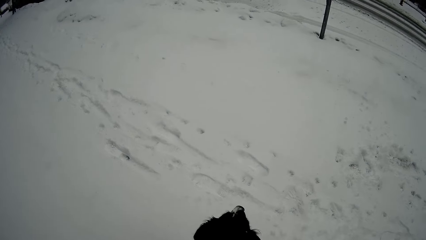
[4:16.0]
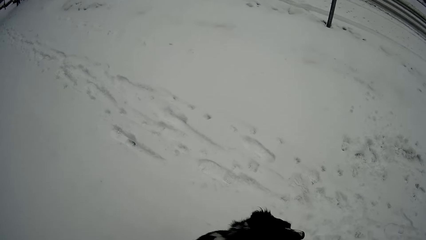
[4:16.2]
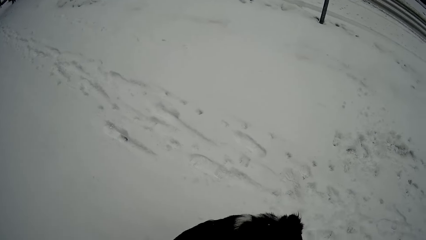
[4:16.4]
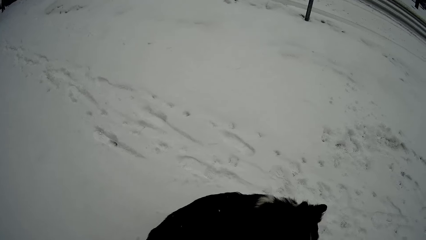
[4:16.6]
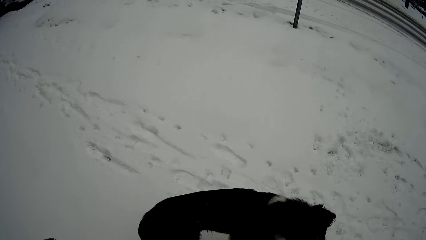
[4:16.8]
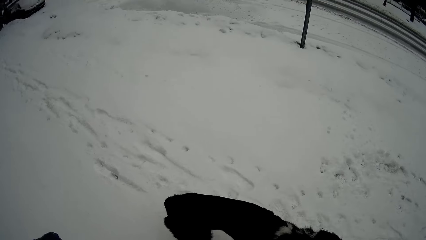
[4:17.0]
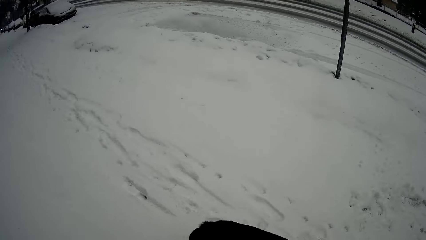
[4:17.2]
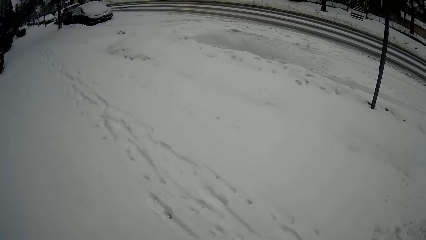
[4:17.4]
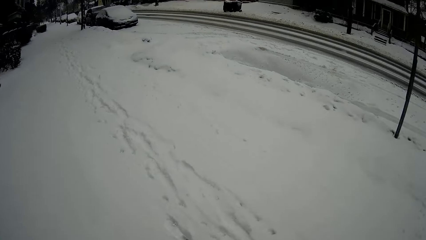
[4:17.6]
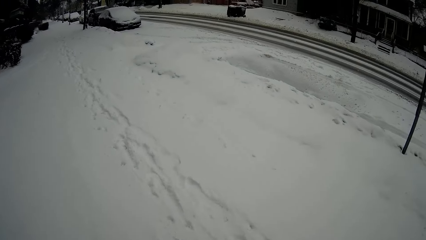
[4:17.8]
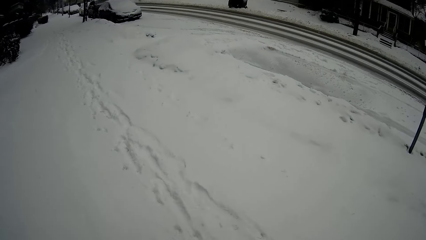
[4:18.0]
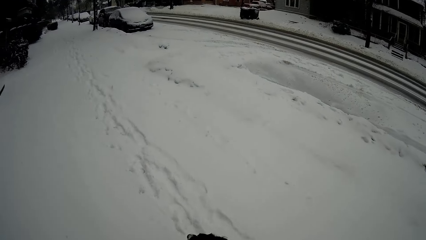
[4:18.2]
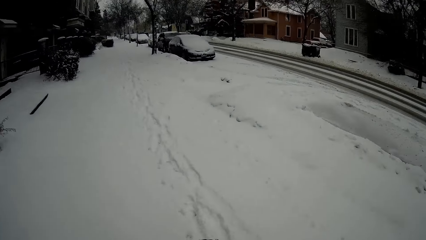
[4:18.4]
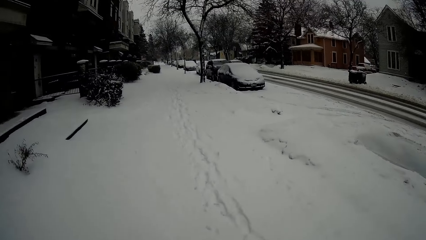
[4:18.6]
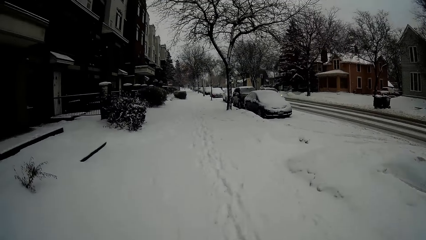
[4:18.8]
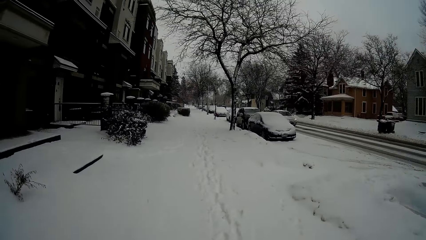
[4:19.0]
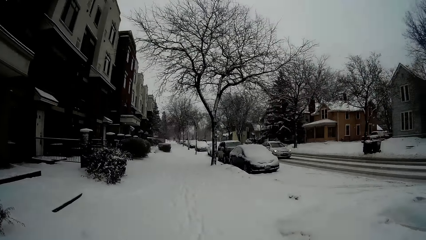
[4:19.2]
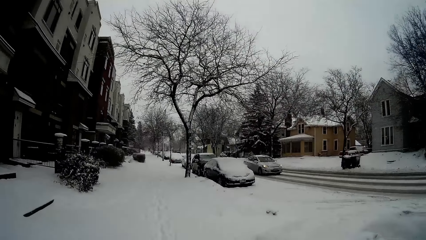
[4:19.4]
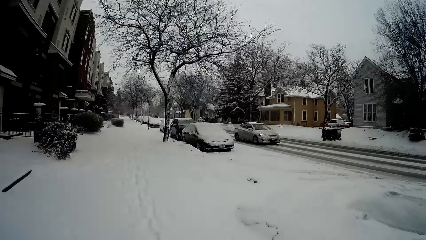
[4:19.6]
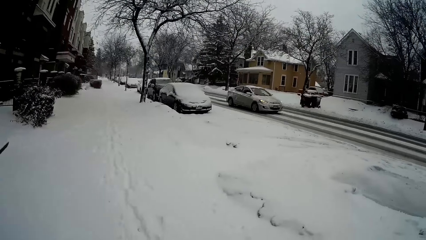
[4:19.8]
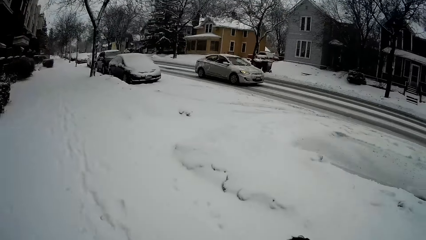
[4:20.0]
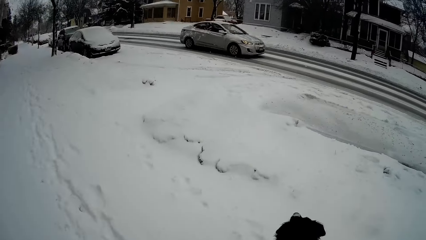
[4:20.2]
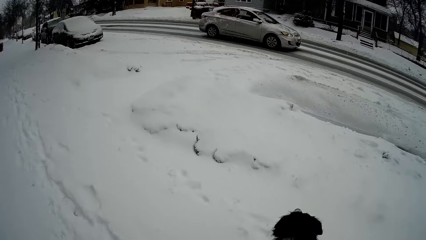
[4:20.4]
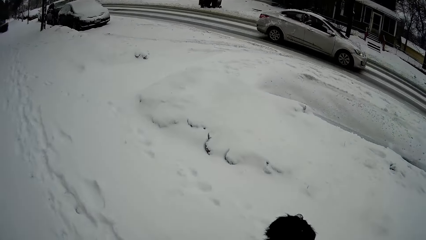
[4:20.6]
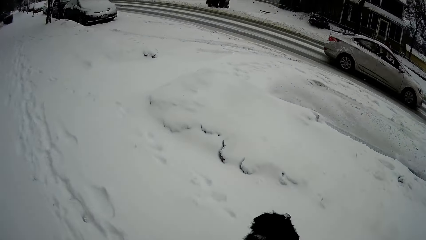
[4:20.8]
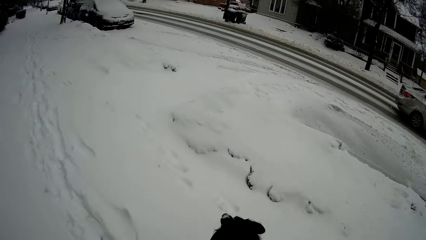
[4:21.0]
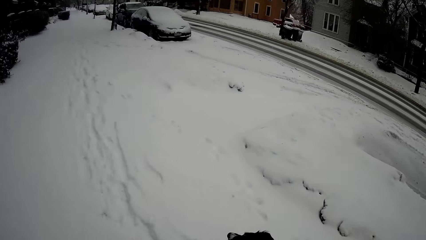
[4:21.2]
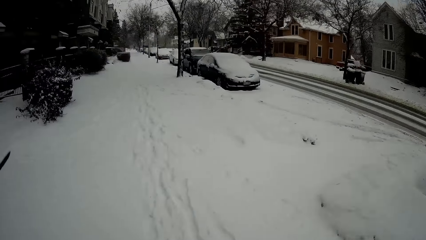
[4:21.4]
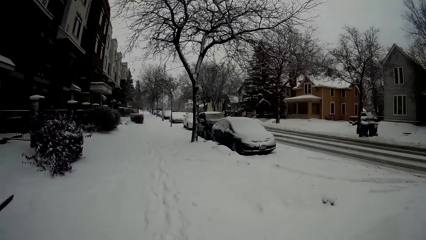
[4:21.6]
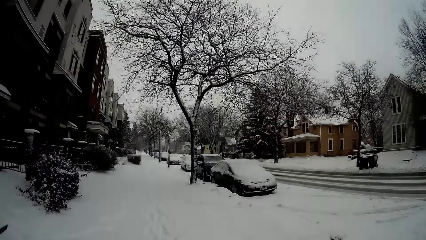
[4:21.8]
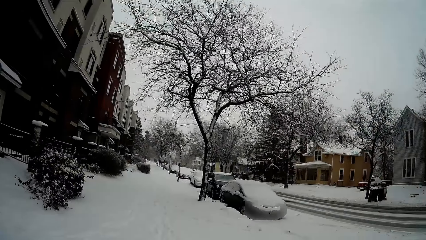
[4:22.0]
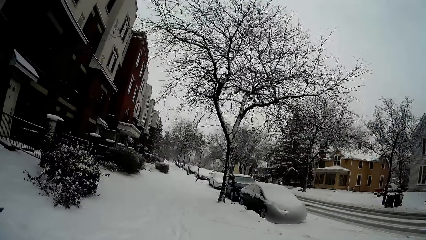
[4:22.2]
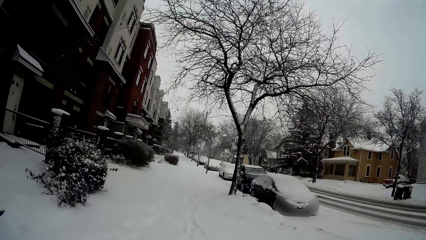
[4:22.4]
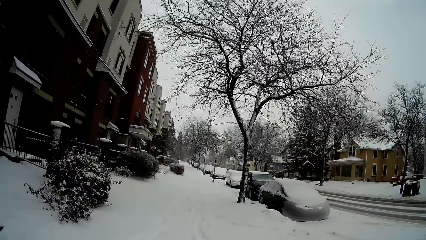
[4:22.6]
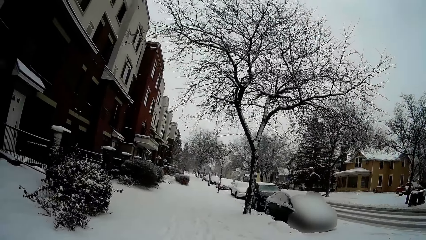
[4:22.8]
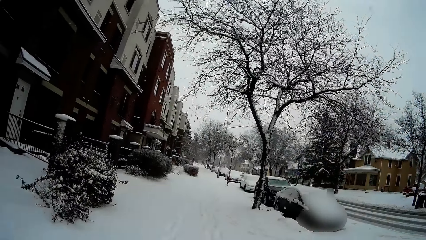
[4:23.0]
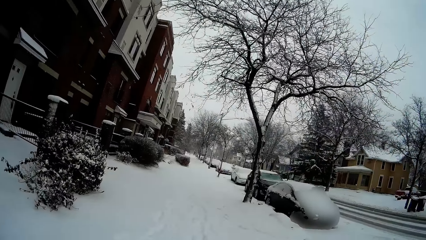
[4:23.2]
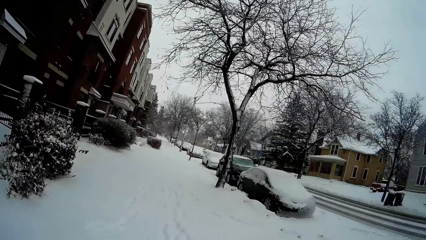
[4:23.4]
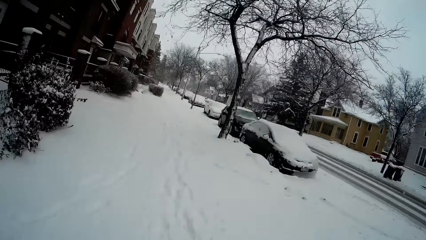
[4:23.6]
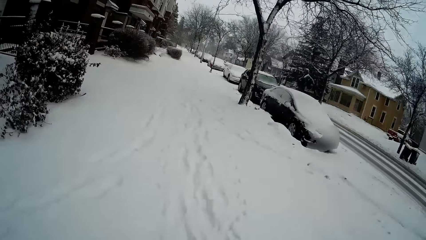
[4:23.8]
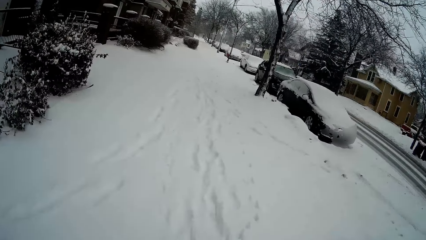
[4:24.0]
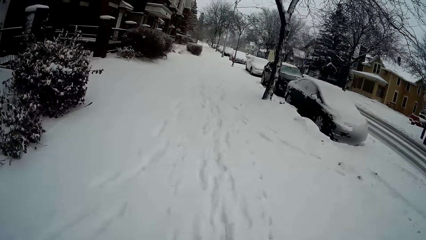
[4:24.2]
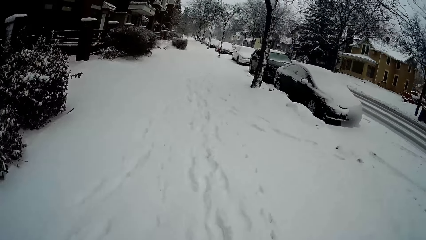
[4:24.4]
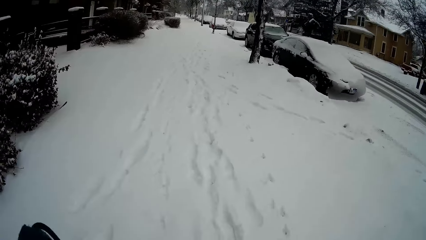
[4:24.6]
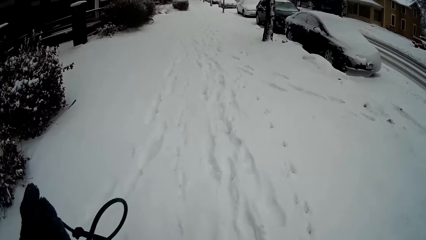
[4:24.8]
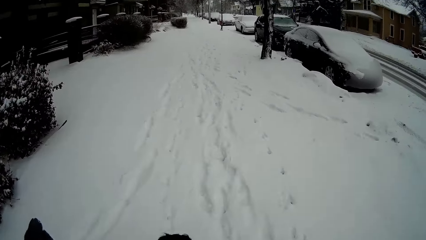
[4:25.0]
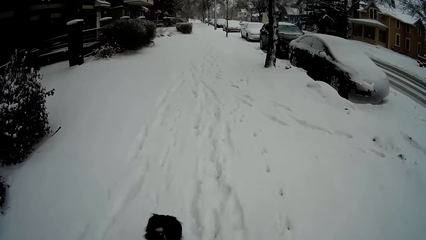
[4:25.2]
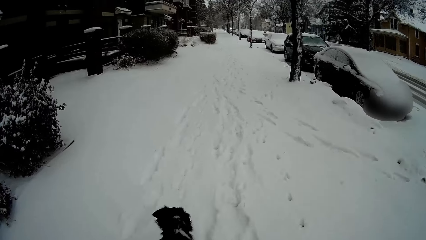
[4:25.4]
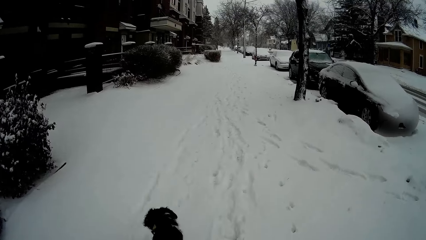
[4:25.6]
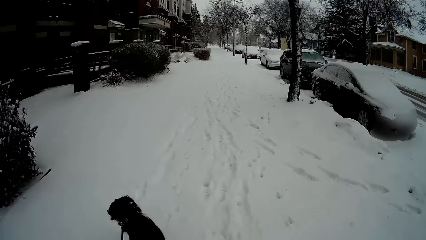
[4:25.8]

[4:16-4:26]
The camera wearer walks the dog on a leash on the street. A silver sedan drives by the camera wearer.

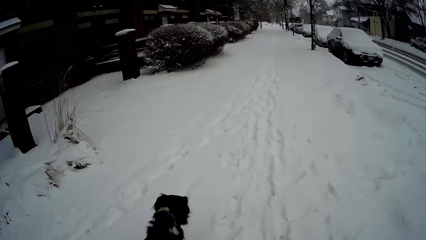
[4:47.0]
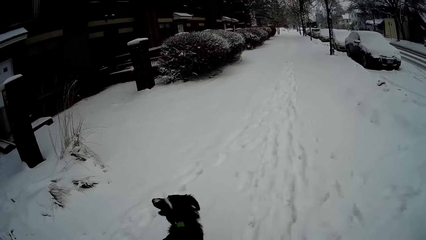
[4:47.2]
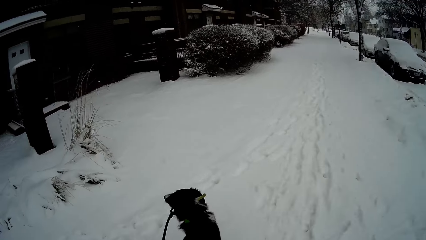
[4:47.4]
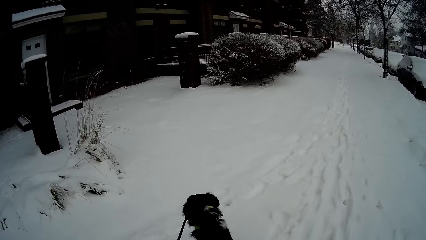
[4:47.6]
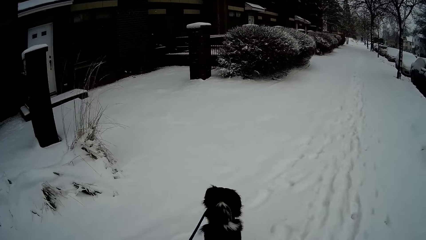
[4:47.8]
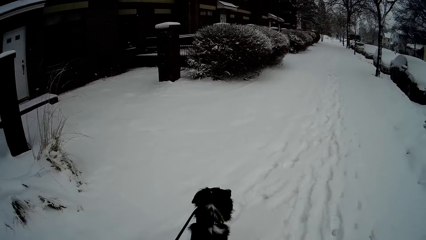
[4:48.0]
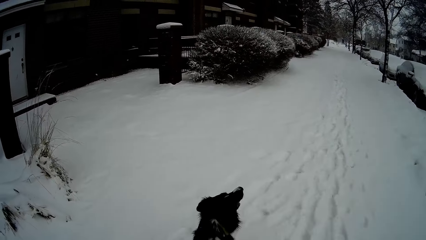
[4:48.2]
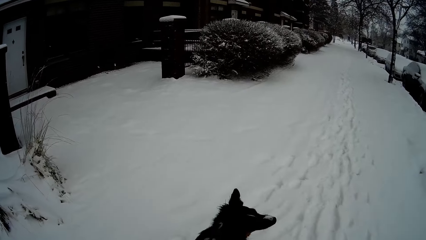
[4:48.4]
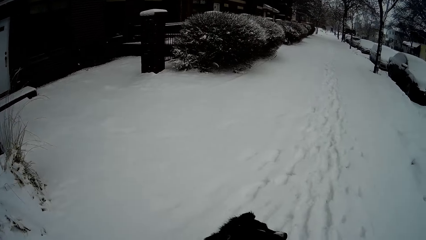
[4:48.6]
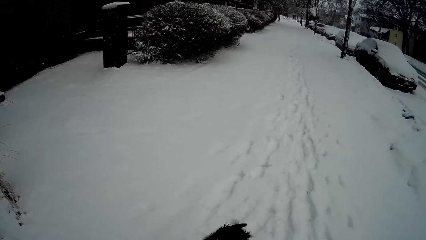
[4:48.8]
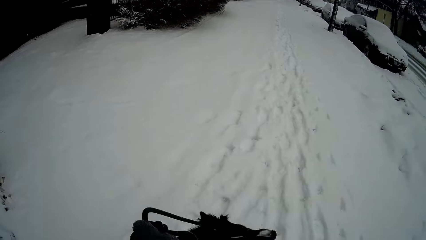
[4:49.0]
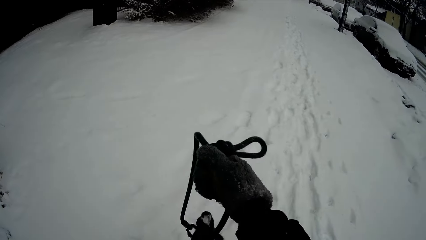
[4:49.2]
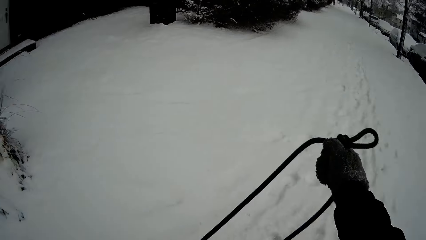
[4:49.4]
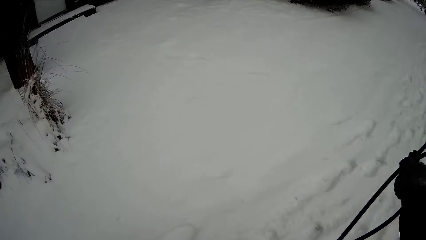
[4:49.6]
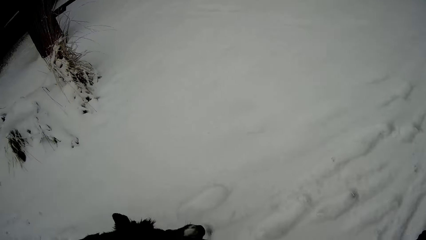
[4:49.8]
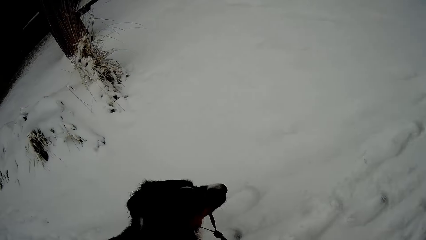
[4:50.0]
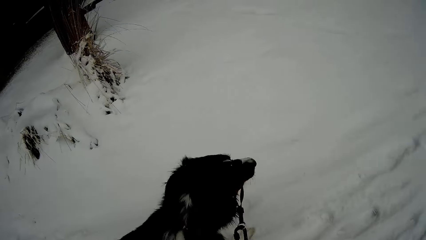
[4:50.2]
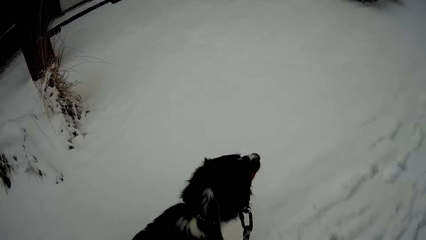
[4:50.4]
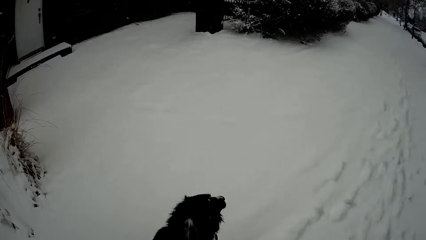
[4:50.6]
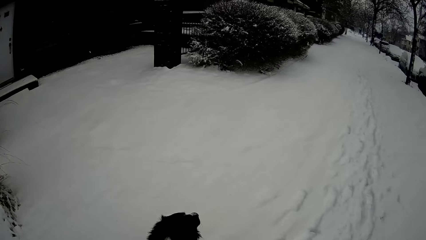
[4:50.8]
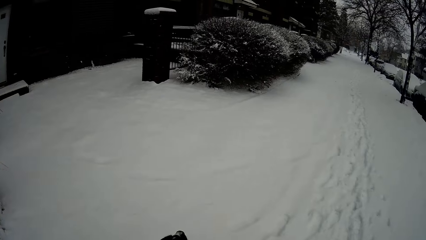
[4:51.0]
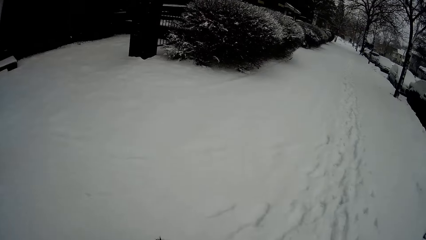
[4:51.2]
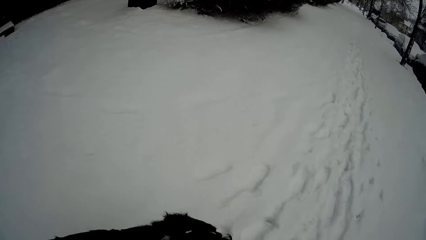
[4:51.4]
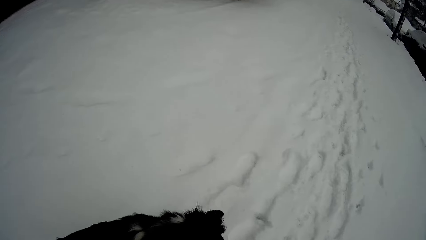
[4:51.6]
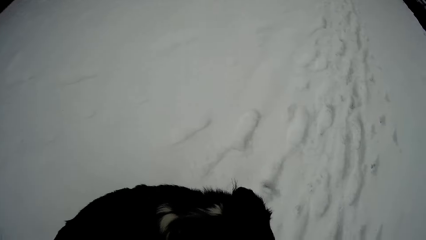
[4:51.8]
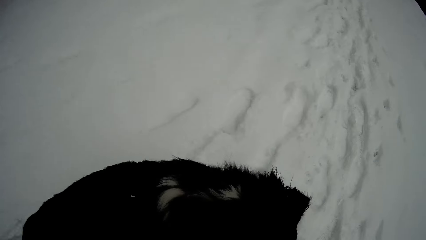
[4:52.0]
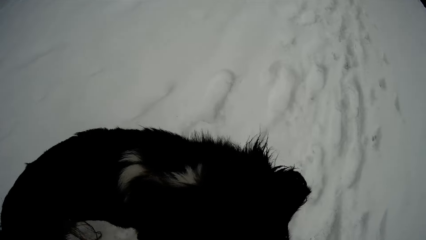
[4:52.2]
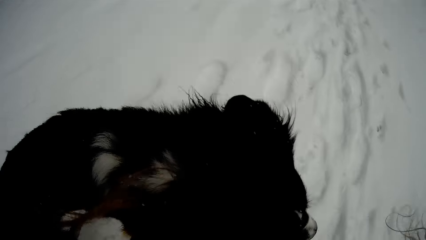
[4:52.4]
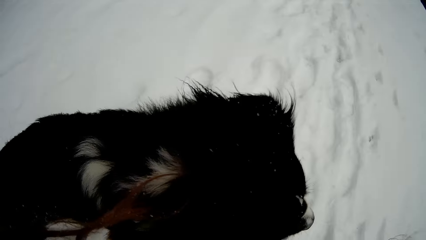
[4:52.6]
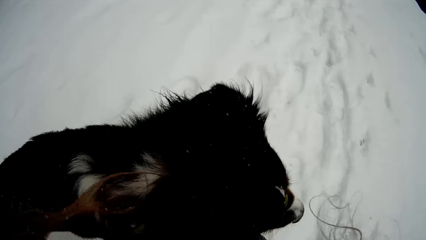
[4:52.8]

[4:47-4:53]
The camera wearer raises the leash of the dog with his left hand.
